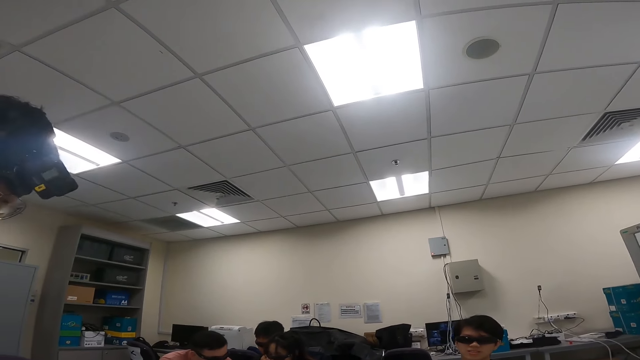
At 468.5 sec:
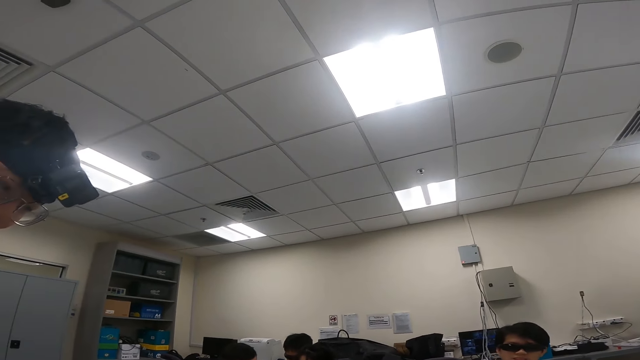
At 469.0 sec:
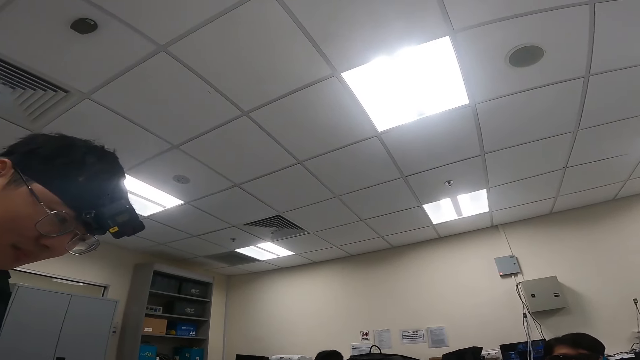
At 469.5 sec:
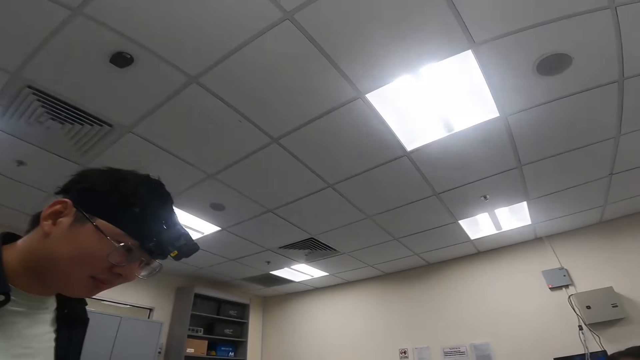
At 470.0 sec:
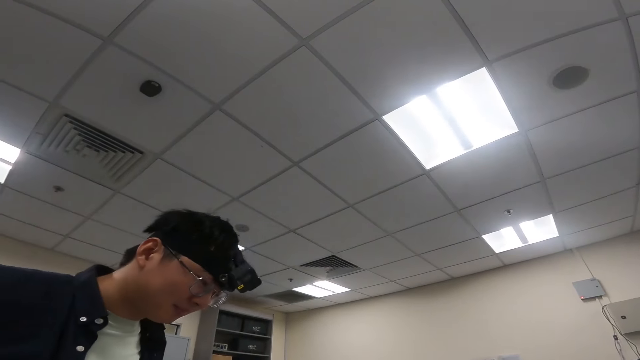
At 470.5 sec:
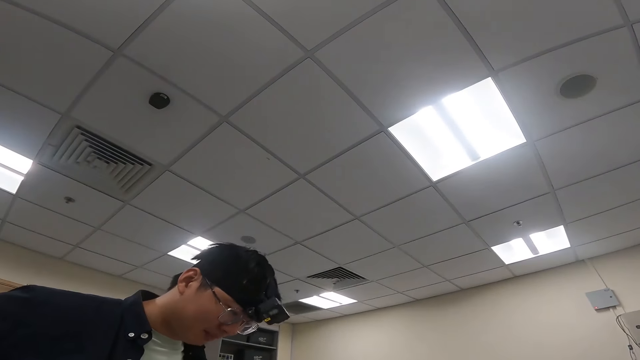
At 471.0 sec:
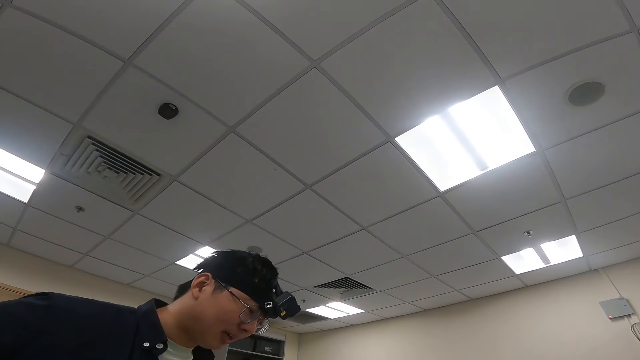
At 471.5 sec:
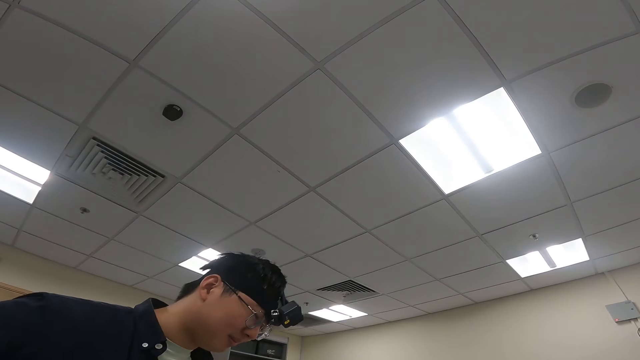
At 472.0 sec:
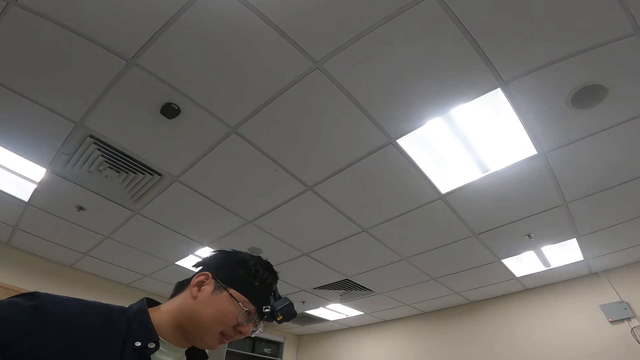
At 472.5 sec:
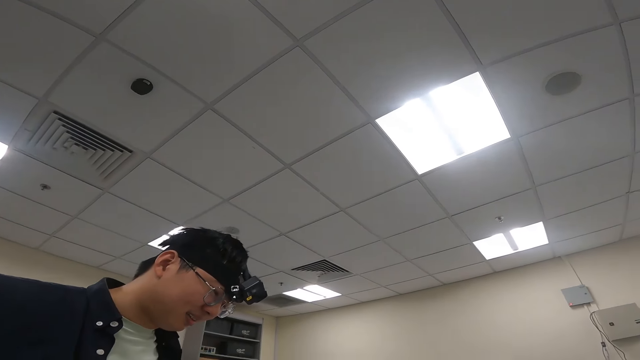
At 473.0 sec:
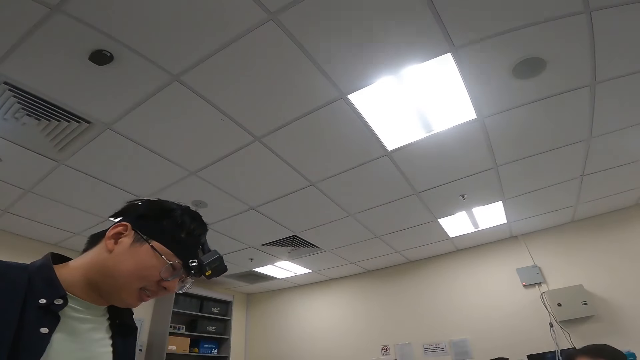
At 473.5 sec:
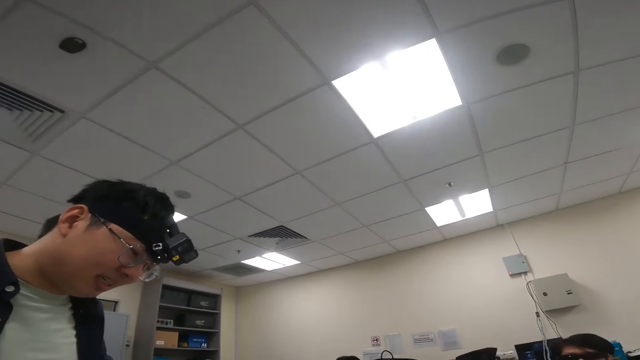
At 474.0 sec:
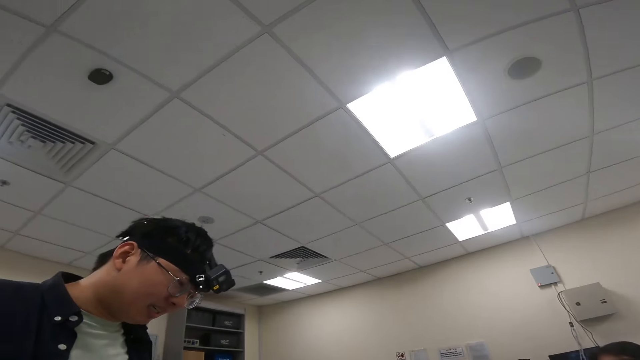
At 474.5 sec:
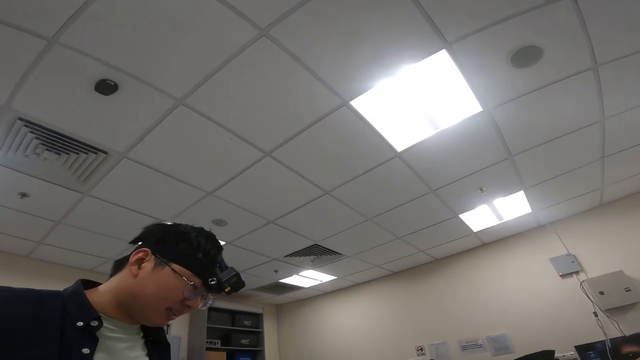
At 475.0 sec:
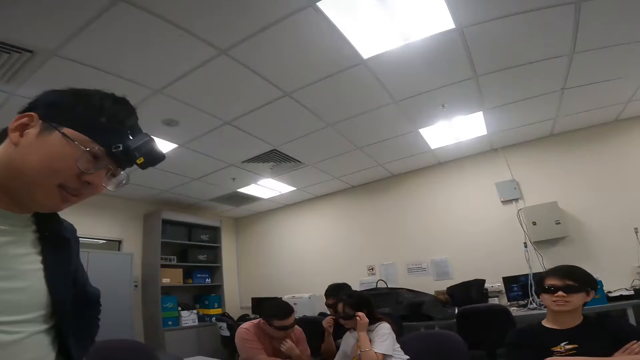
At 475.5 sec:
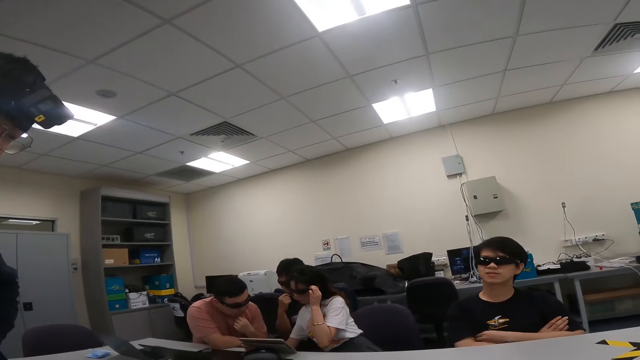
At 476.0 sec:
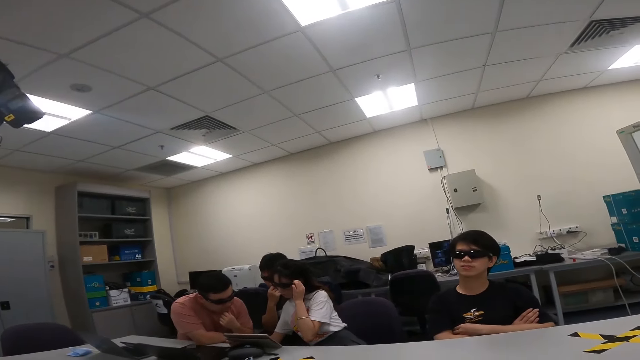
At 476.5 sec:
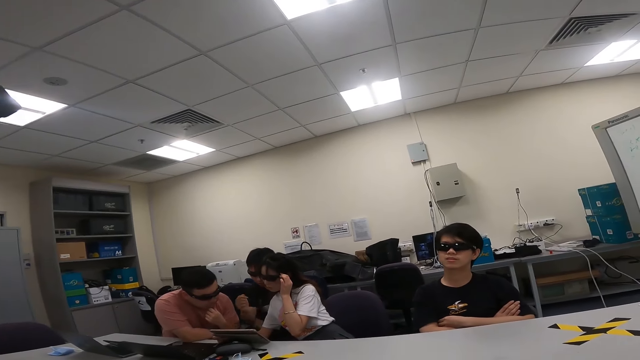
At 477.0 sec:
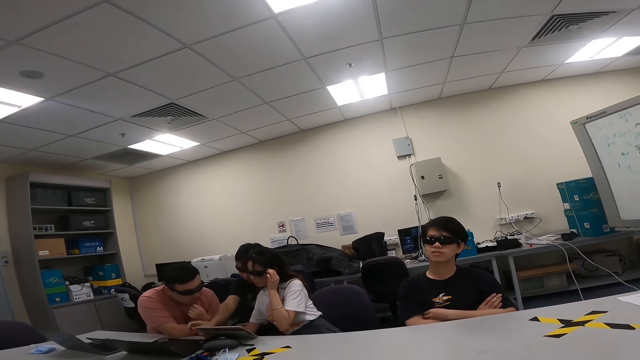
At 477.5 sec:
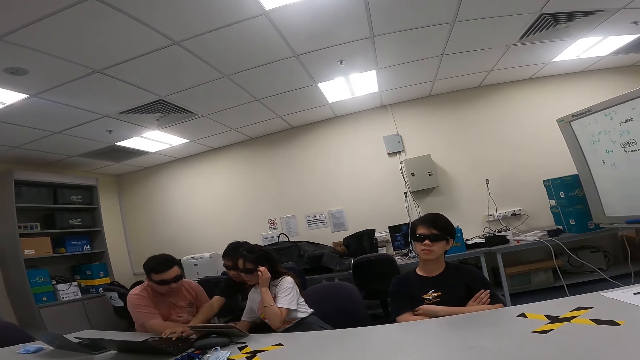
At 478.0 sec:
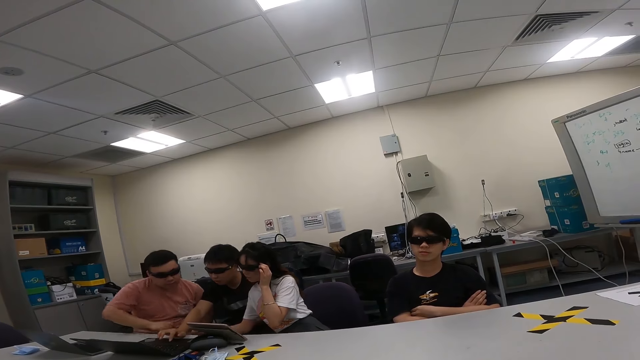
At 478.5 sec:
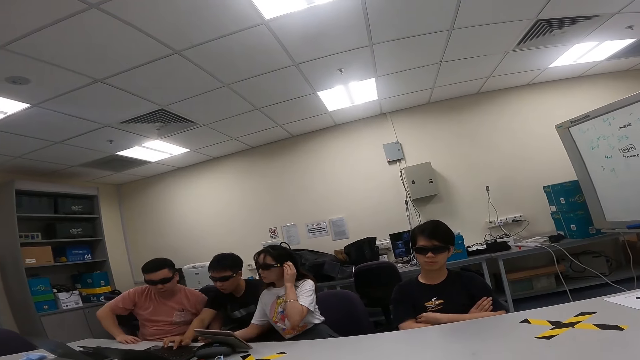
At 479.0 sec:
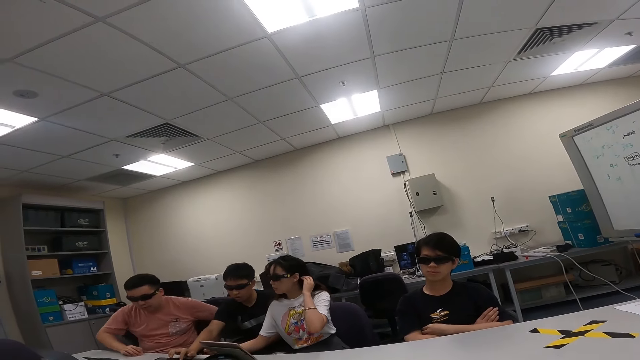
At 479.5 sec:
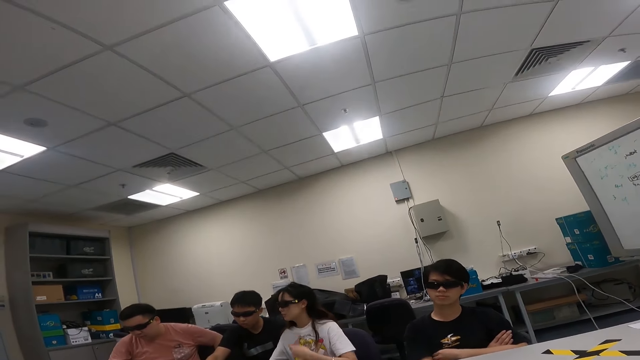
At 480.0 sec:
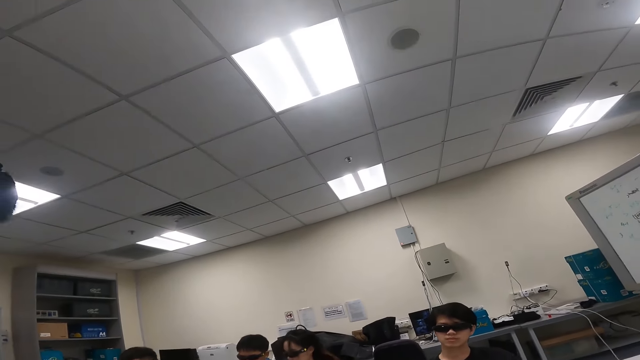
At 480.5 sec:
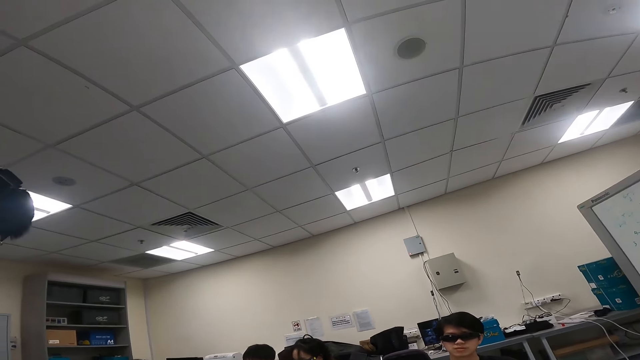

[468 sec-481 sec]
A person moves near the camera wearer and nods the head. Another person touches the nose and points at the laptop. A man uses the laptop. Another person moves the hand on the table.

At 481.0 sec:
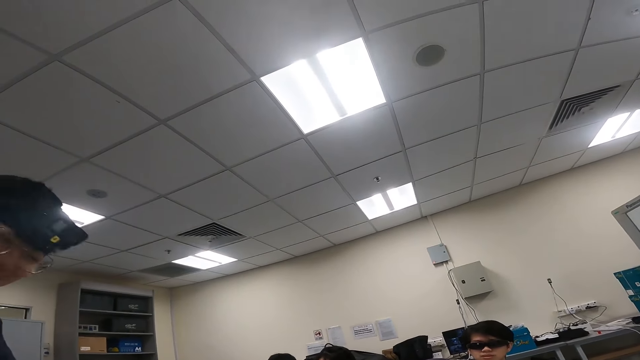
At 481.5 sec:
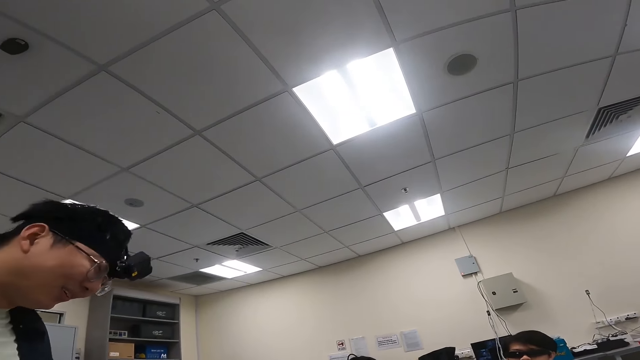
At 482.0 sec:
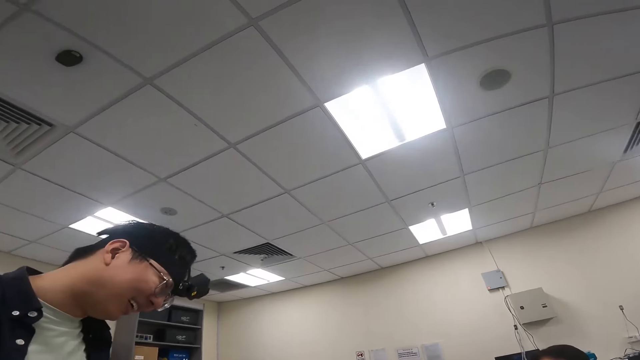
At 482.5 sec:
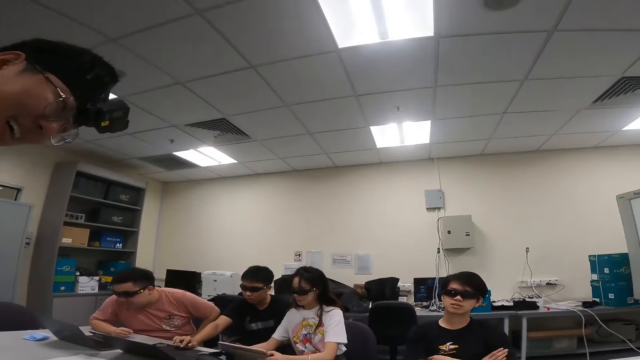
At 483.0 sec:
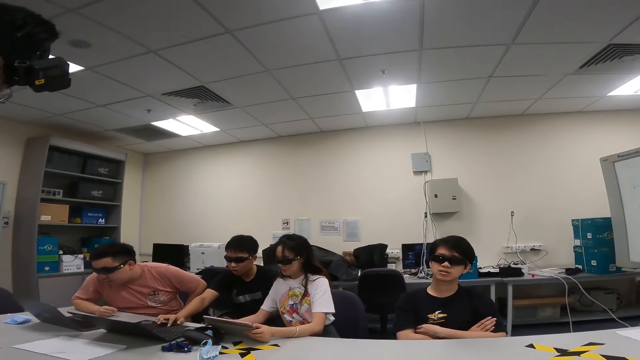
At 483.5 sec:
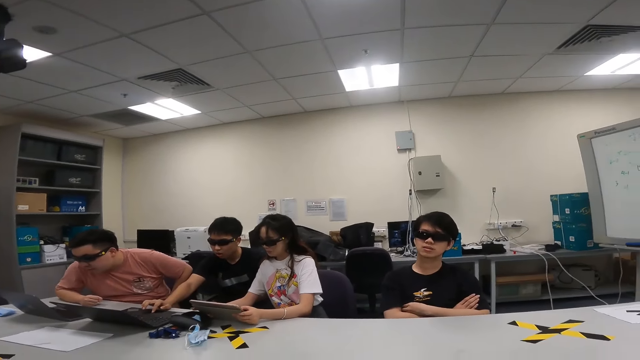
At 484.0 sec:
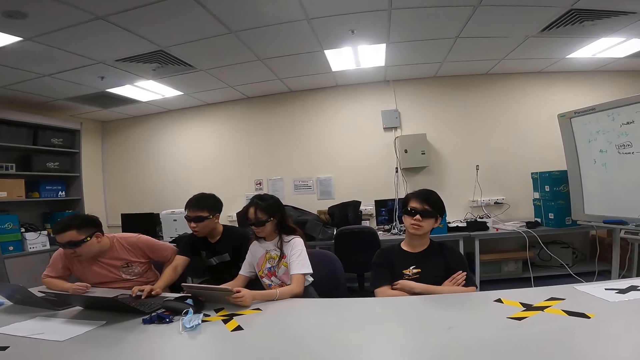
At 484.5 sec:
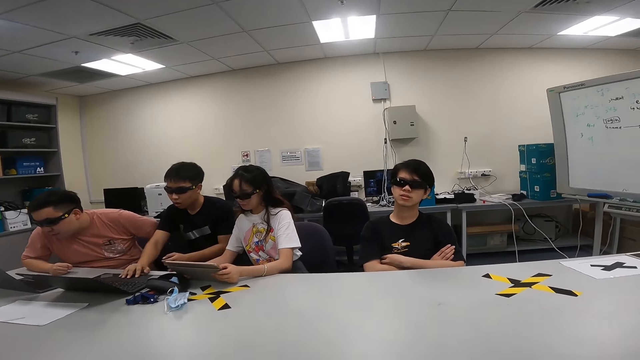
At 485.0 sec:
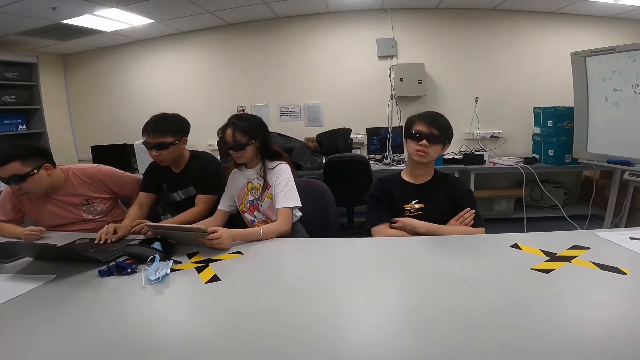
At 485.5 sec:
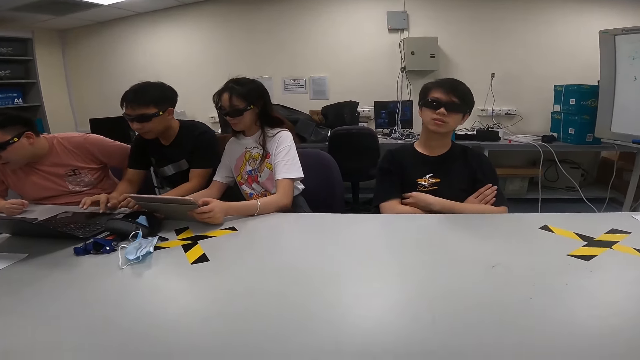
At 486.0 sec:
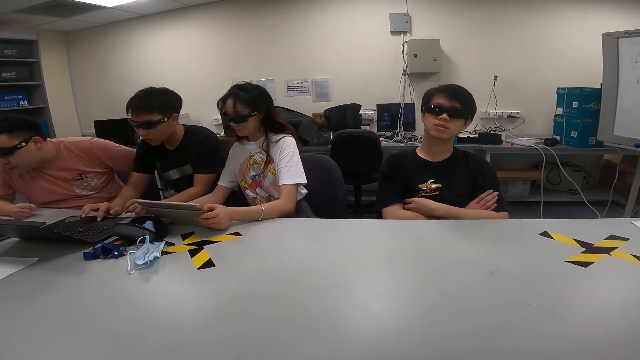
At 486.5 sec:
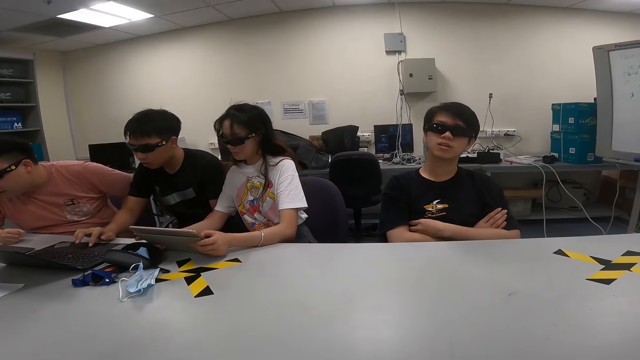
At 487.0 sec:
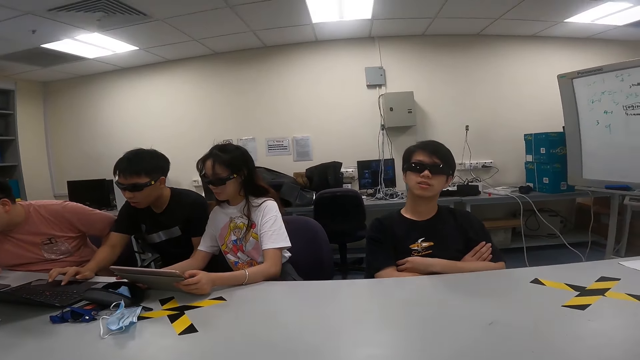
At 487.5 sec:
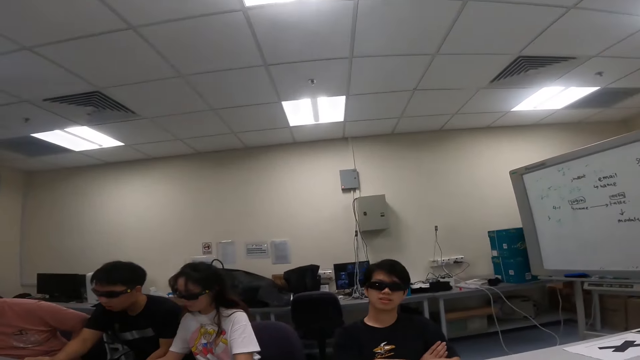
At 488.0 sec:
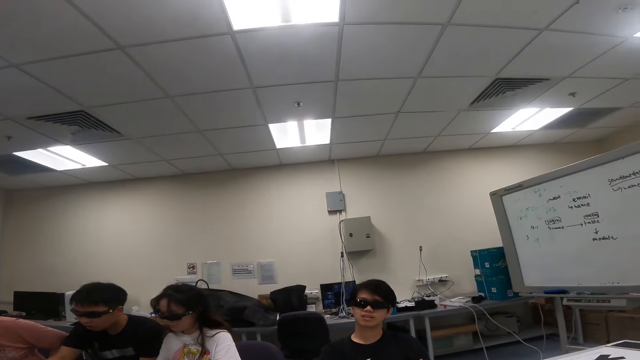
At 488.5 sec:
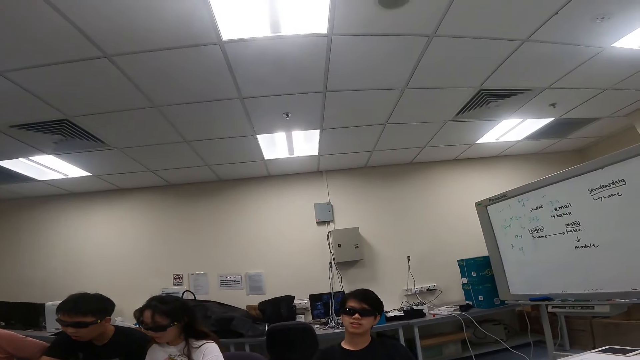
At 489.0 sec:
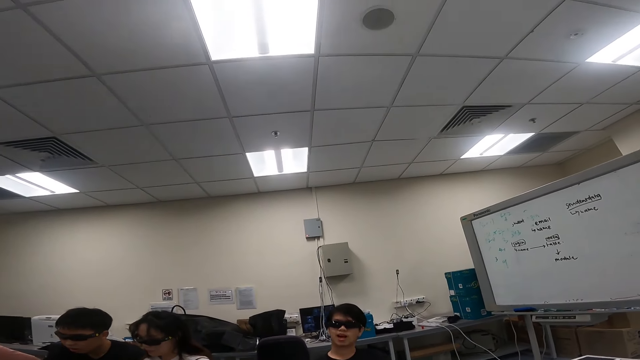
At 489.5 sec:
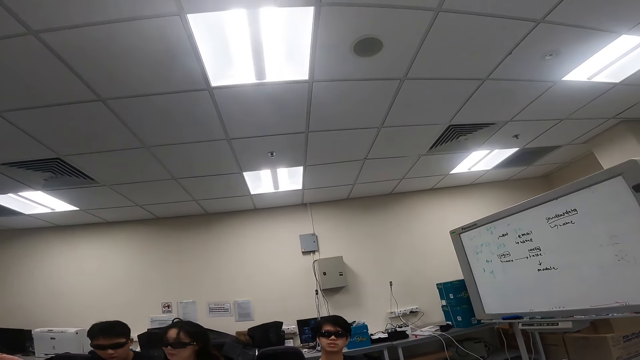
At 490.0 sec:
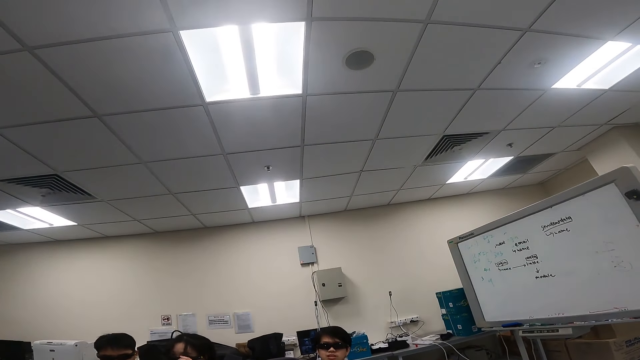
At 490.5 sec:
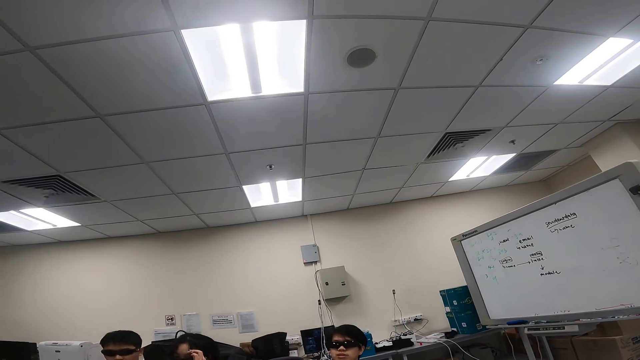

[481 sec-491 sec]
A person moves the hand. Another person presses the laptop. The camera wearer dialogs with a man. Another person talks near the table. Another man dialogs with the first man.
